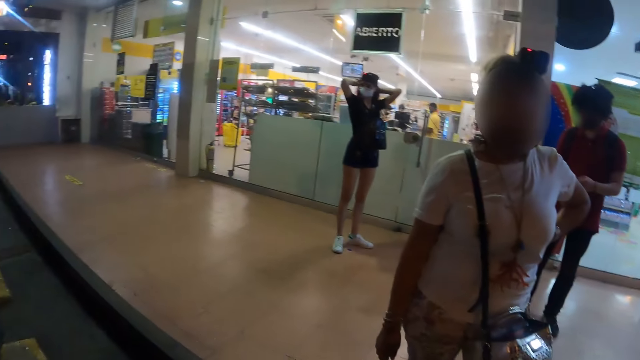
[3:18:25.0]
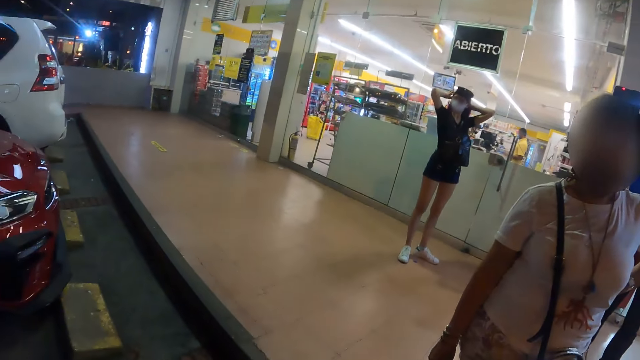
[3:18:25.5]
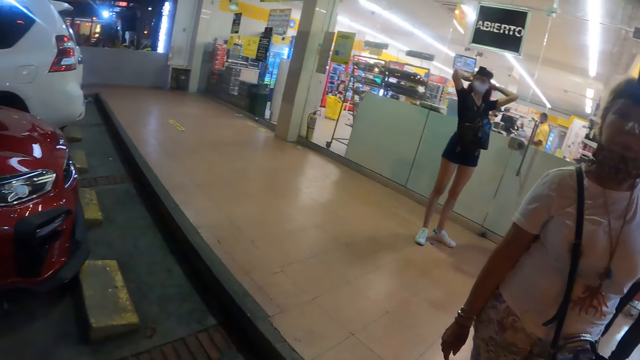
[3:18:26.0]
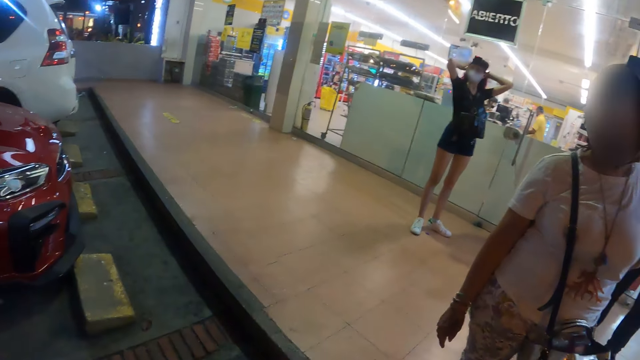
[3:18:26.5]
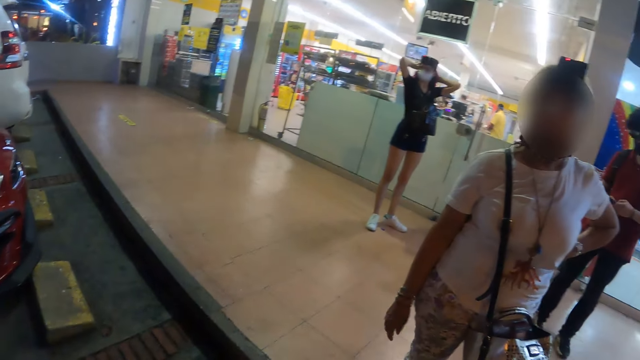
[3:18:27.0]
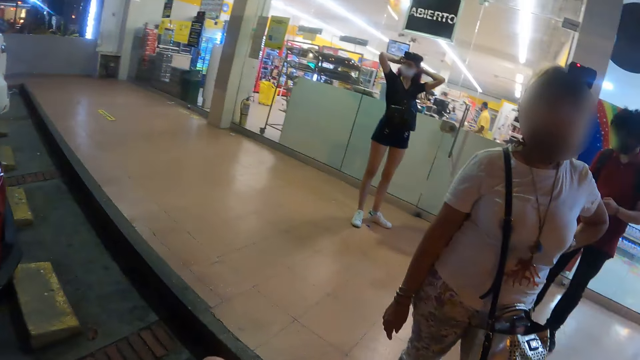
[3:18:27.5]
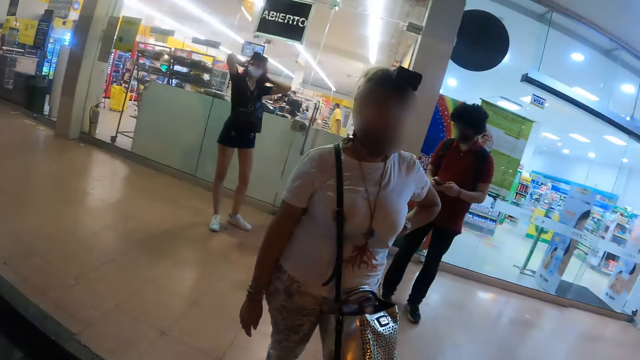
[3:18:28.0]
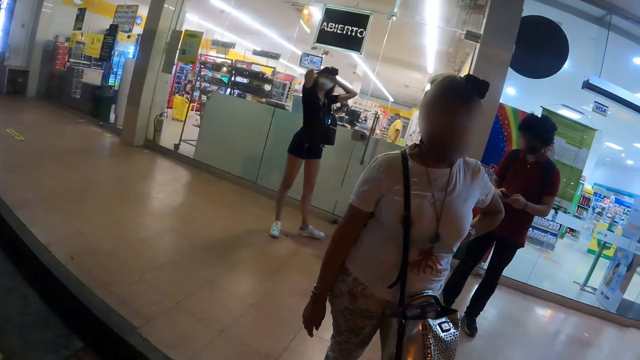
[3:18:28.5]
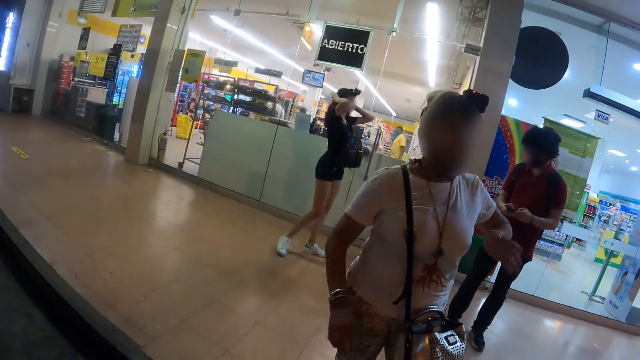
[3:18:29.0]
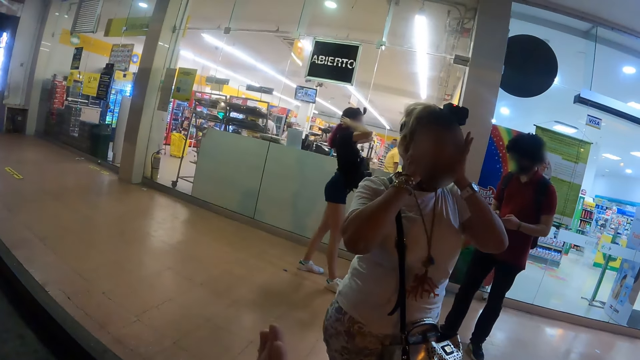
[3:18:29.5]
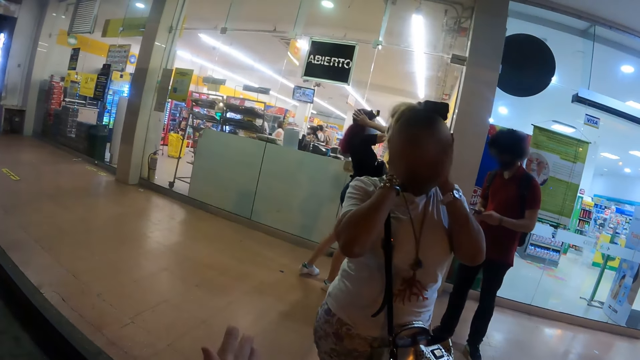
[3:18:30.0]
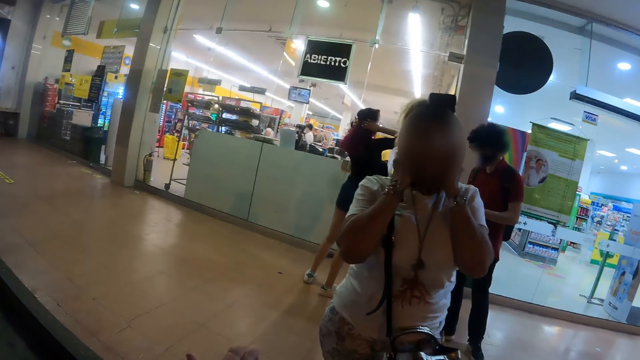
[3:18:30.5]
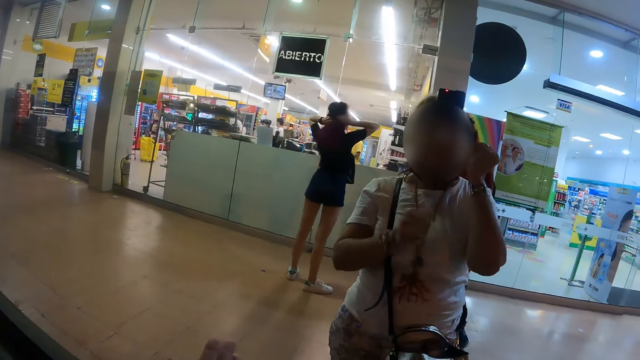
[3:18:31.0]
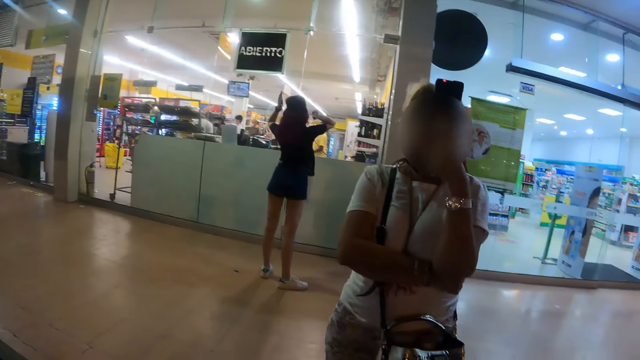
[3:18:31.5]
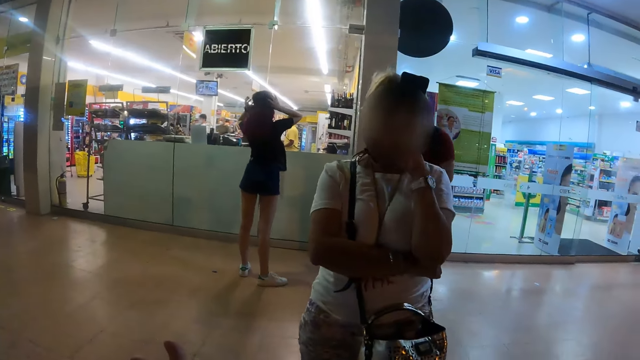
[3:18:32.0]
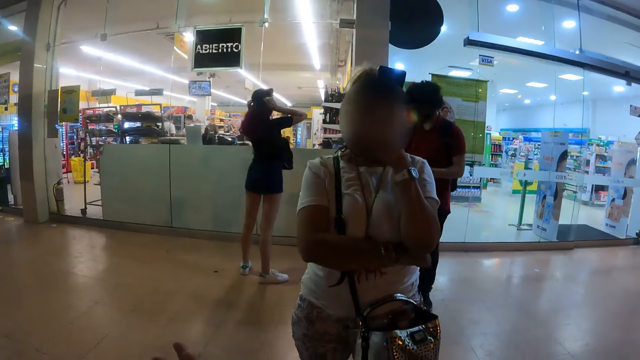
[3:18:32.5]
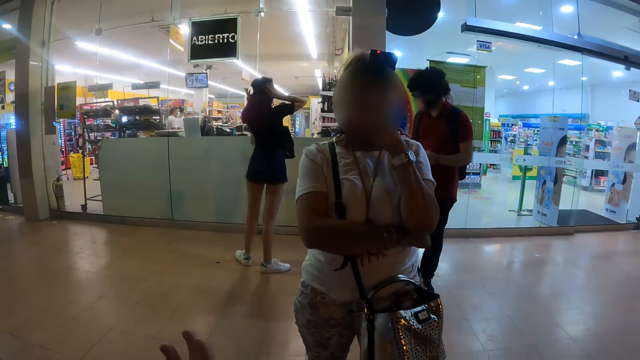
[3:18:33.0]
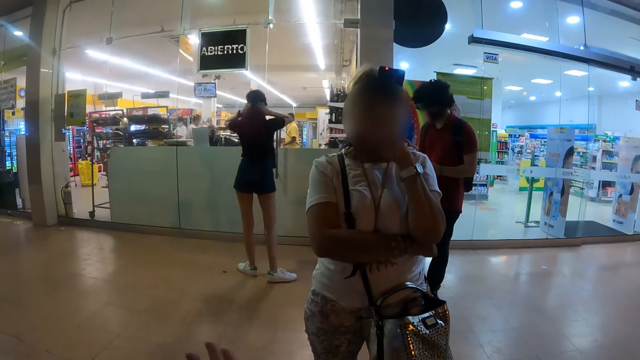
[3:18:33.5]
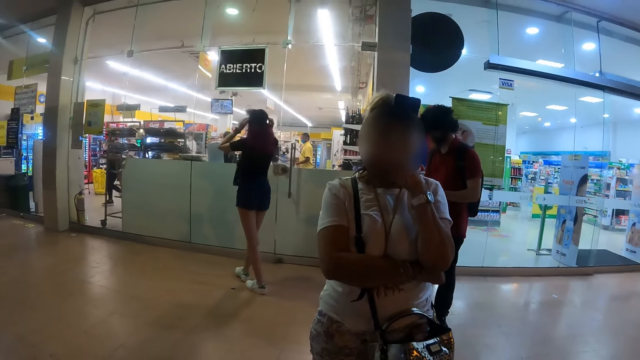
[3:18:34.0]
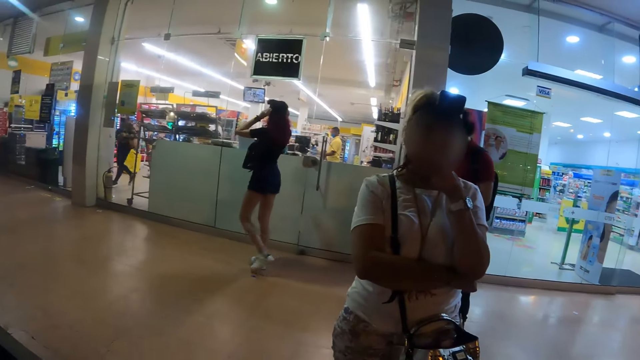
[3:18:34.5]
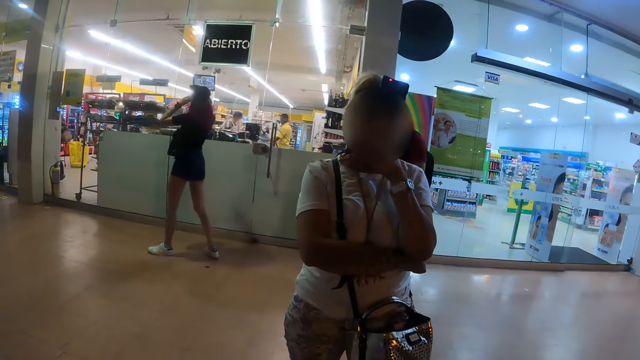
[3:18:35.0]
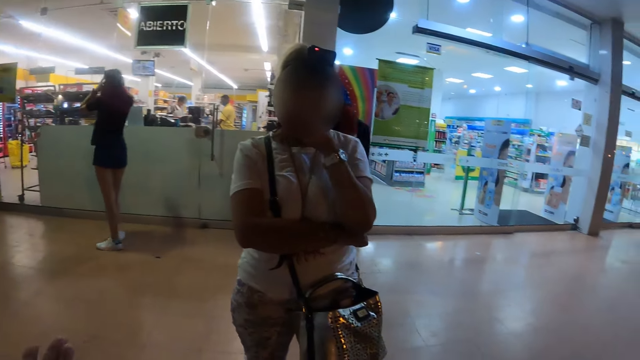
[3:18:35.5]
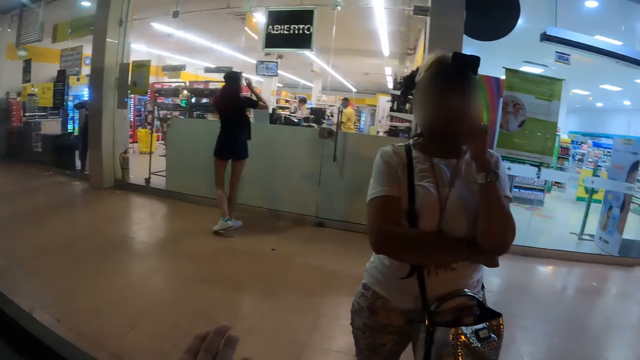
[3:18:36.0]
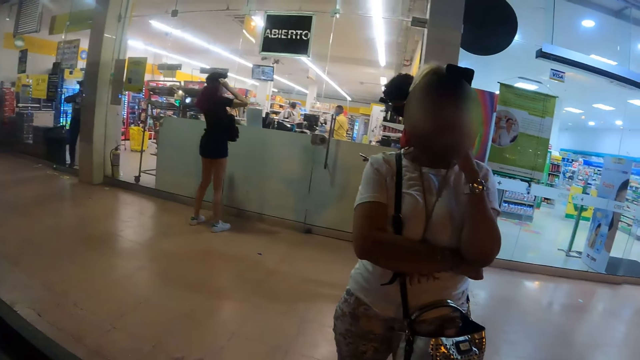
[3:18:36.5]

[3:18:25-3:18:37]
The camera wearer looks around the store corridor. A woman touches the face.

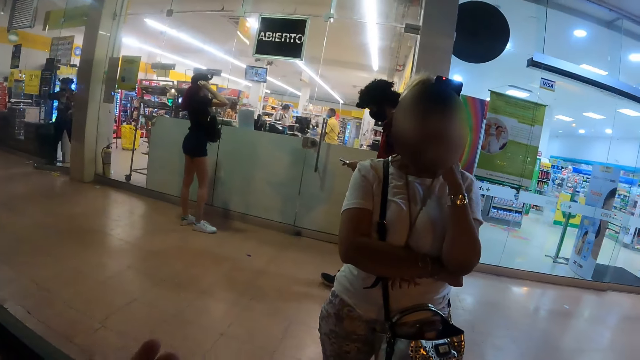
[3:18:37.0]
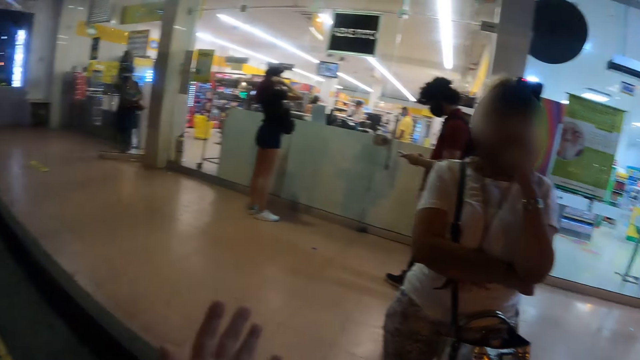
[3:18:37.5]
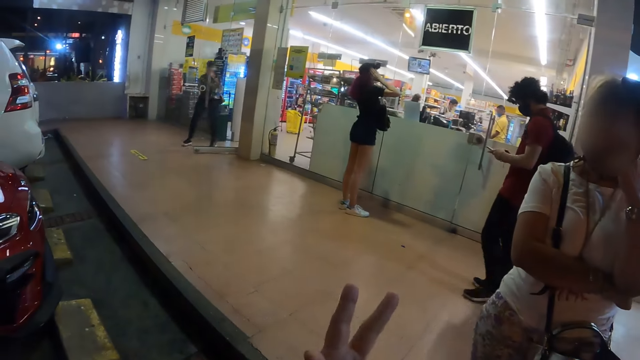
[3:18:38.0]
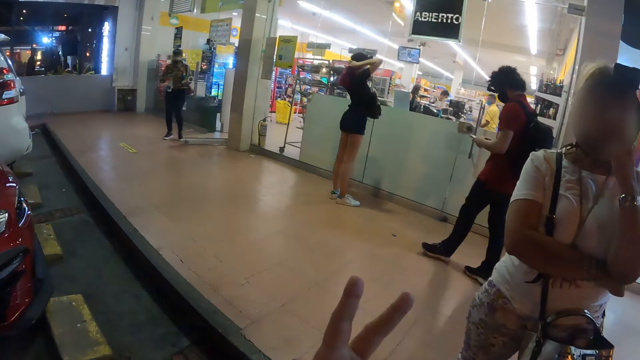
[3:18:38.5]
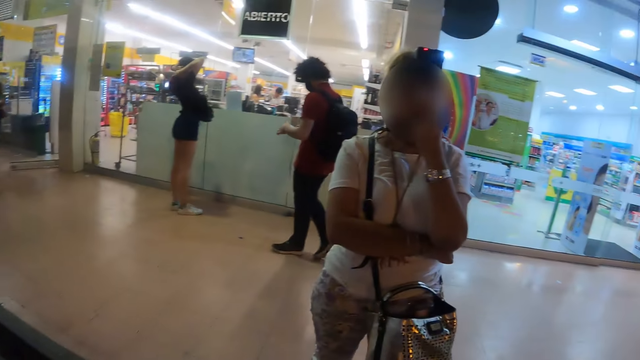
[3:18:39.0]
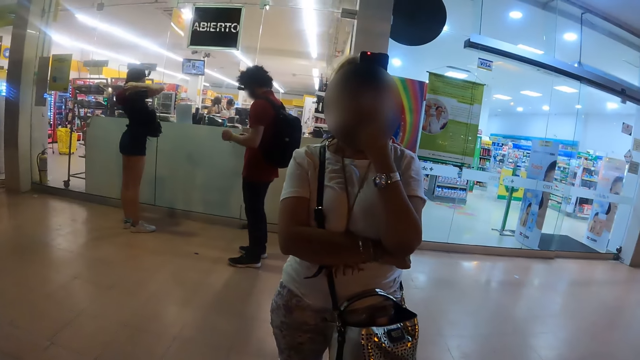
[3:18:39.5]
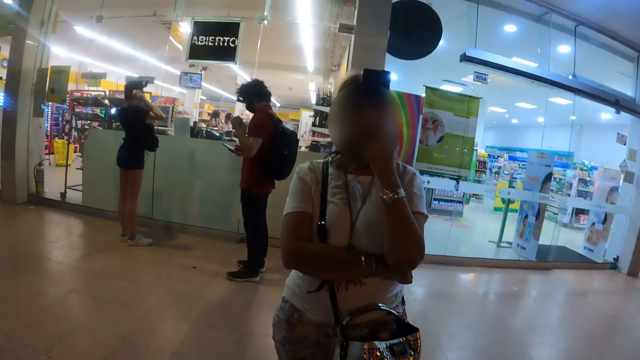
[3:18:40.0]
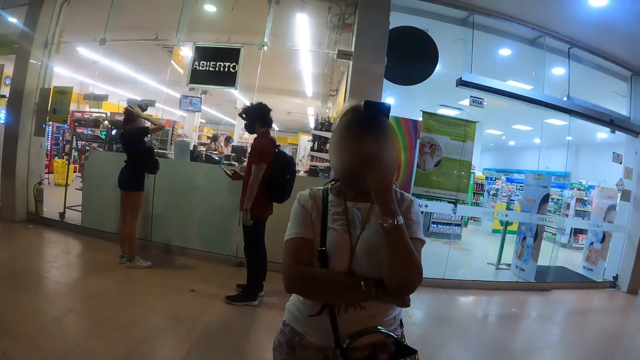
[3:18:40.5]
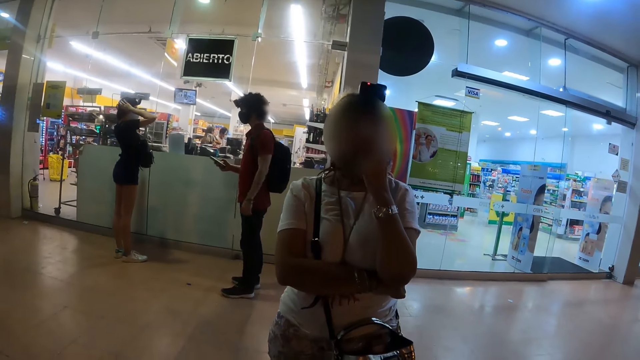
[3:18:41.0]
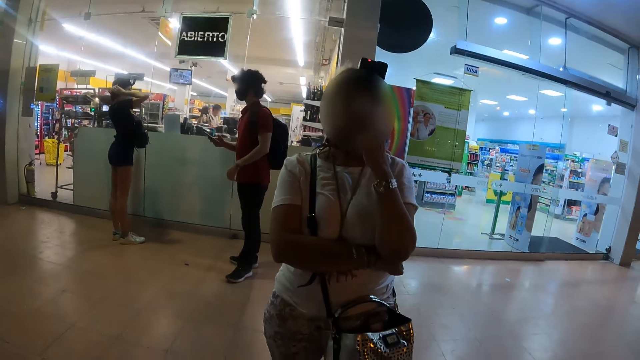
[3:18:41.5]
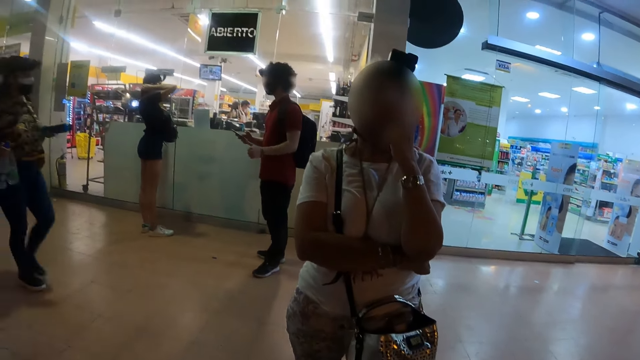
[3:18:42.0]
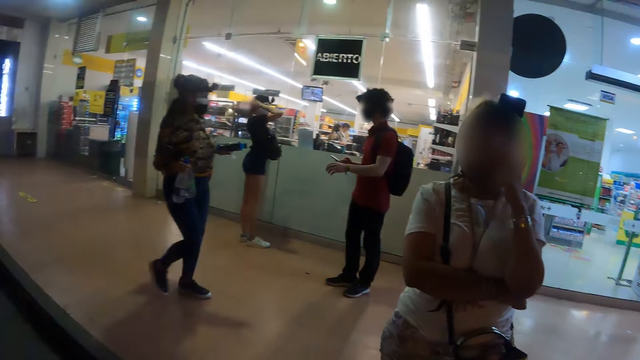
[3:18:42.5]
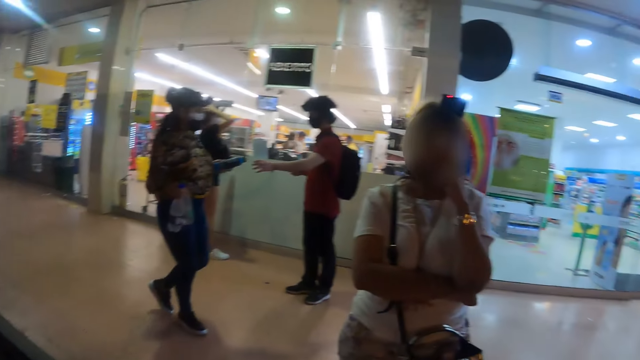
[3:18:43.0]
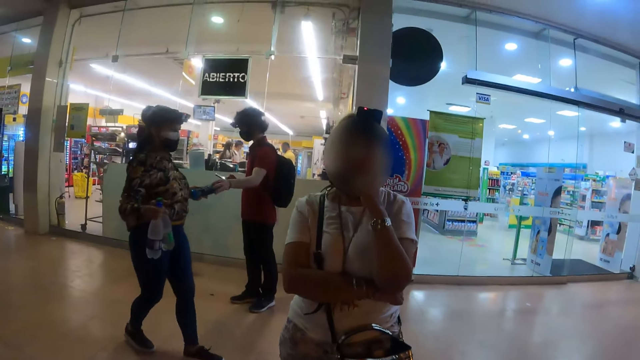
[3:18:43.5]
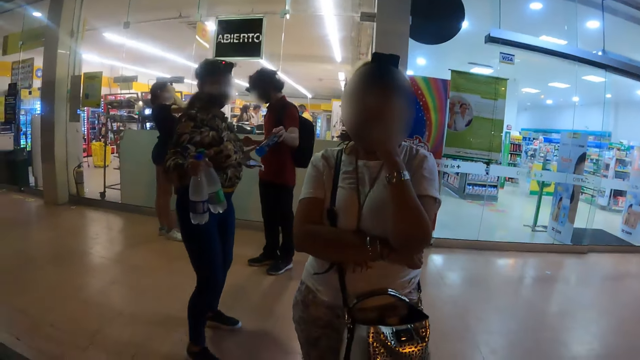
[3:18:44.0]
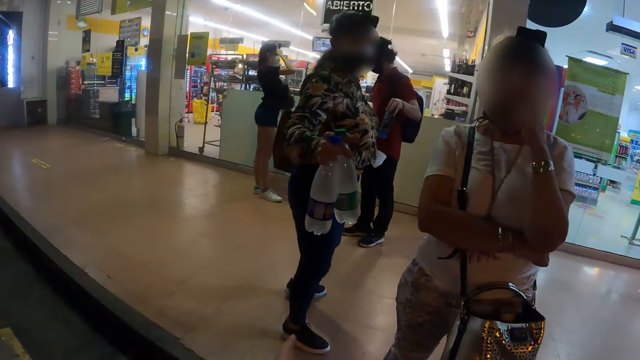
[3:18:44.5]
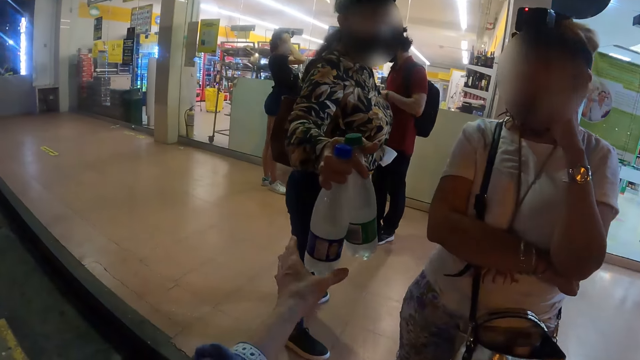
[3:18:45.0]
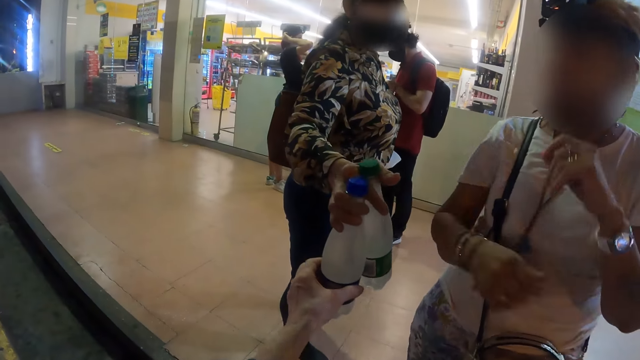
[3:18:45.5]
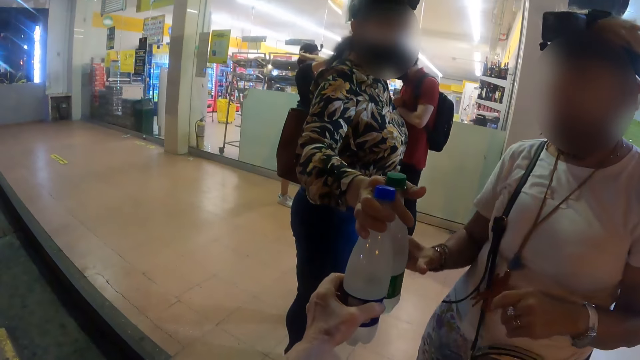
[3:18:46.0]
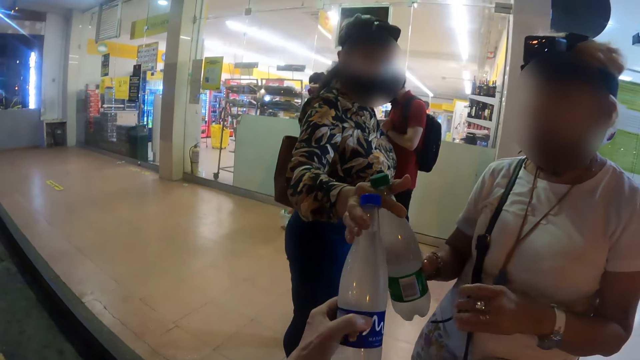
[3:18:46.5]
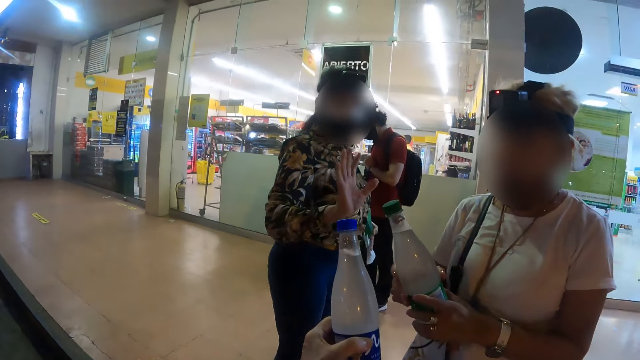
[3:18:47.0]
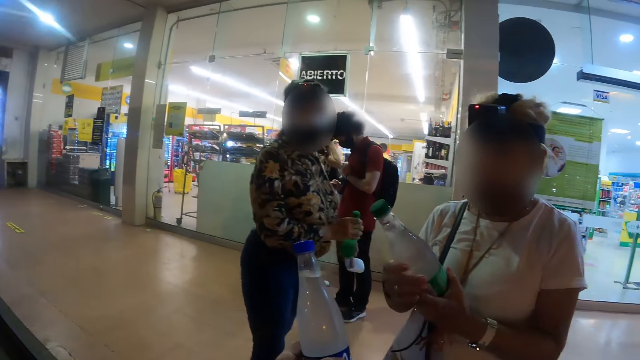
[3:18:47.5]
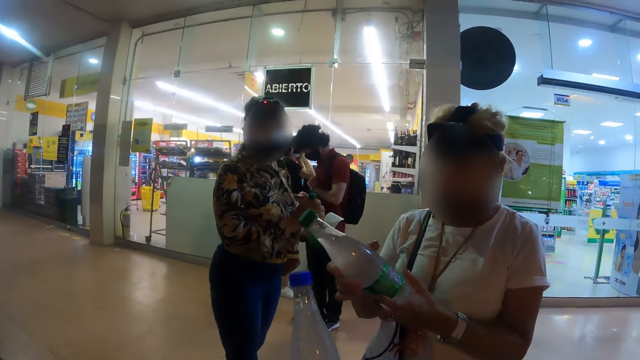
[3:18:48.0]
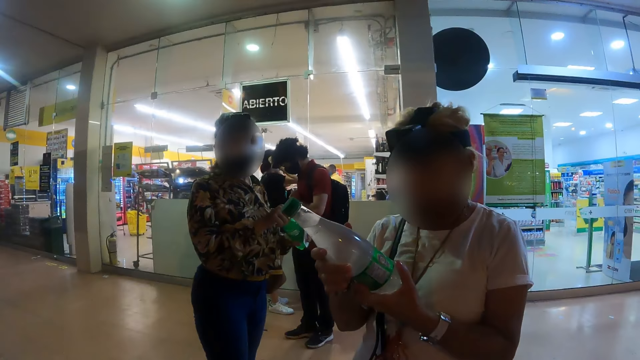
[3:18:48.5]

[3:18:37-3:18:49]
A woman speaks to the camera wearer. The camera wearer picks a bottle from another woman. The other woman hands the camera wearer a water bottle. The first woman picks a bottle from the other woman.
